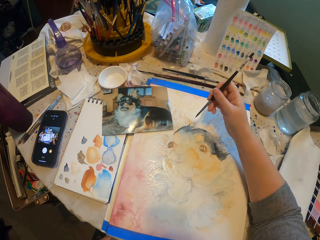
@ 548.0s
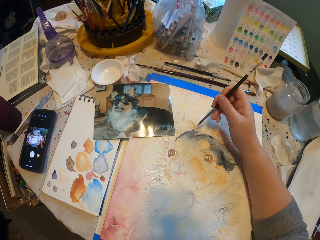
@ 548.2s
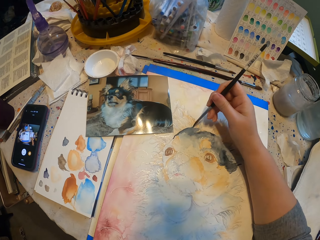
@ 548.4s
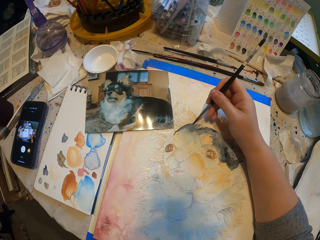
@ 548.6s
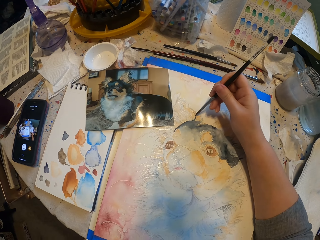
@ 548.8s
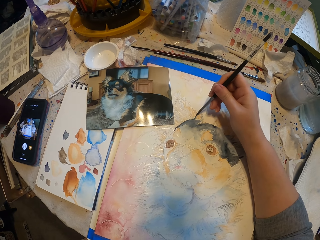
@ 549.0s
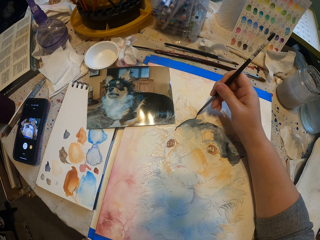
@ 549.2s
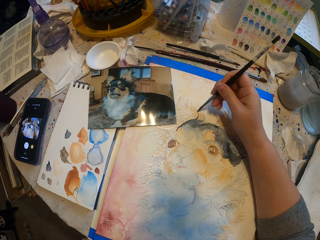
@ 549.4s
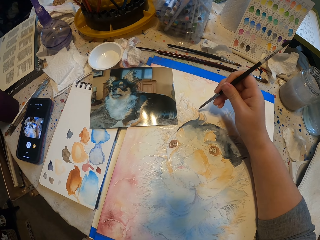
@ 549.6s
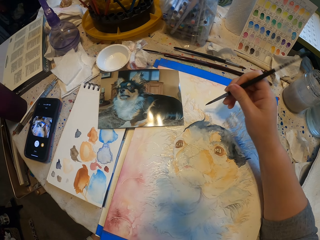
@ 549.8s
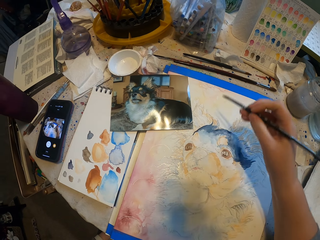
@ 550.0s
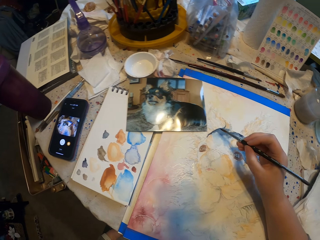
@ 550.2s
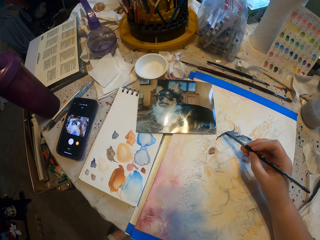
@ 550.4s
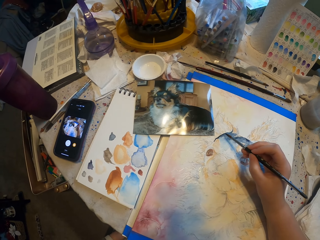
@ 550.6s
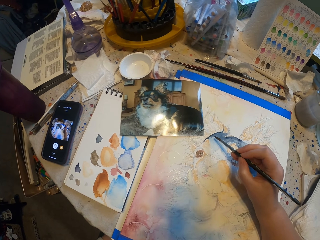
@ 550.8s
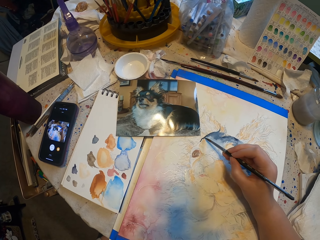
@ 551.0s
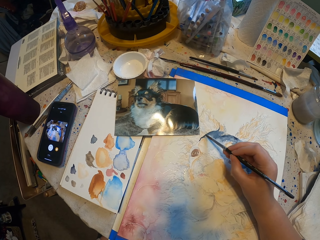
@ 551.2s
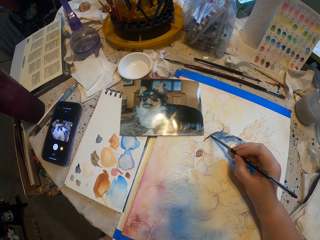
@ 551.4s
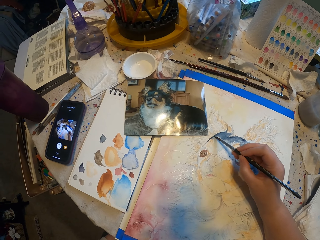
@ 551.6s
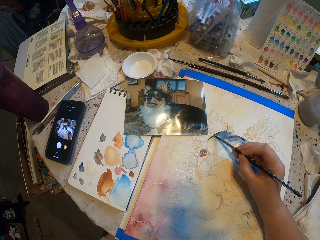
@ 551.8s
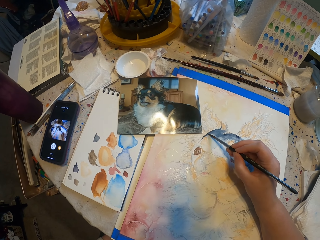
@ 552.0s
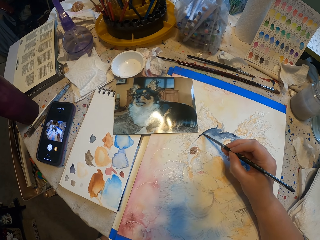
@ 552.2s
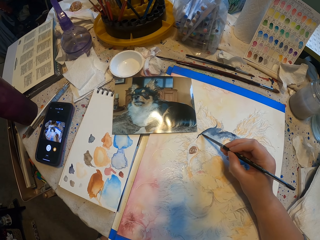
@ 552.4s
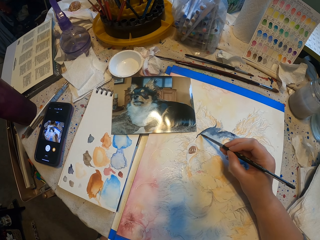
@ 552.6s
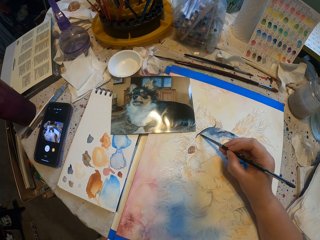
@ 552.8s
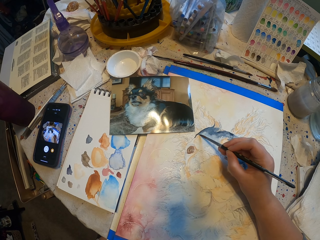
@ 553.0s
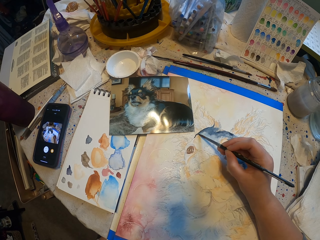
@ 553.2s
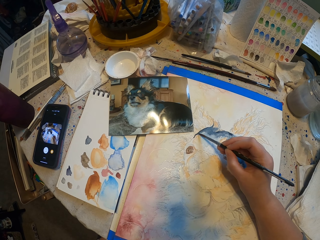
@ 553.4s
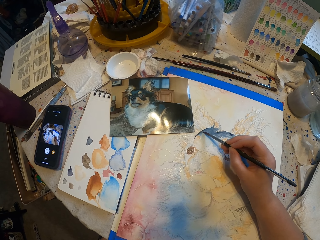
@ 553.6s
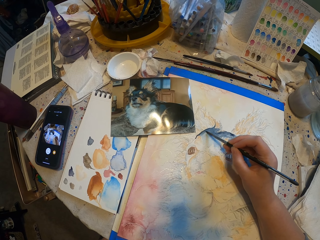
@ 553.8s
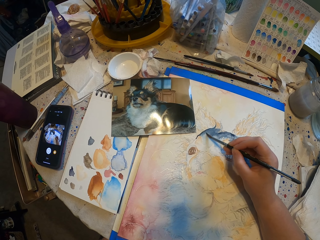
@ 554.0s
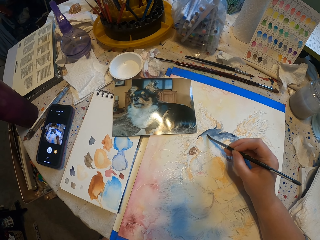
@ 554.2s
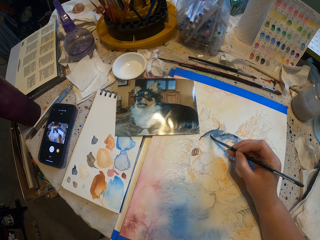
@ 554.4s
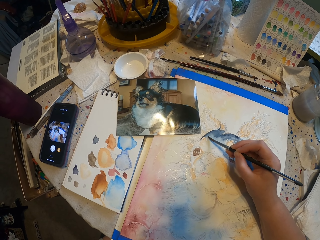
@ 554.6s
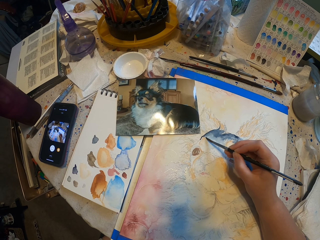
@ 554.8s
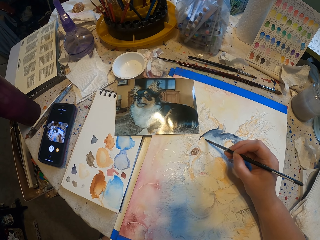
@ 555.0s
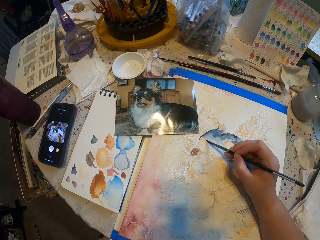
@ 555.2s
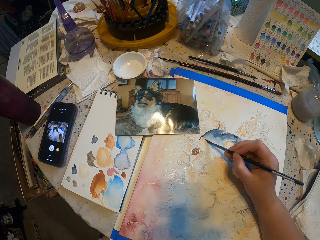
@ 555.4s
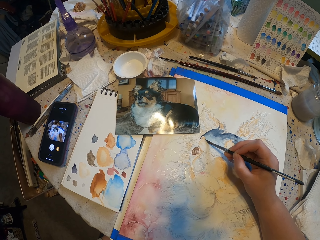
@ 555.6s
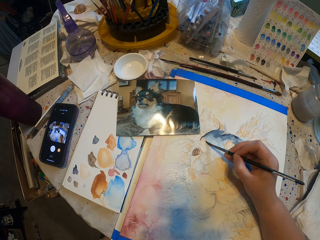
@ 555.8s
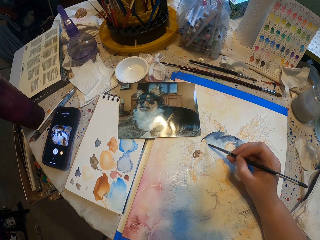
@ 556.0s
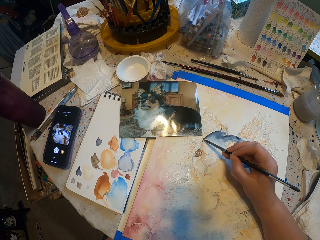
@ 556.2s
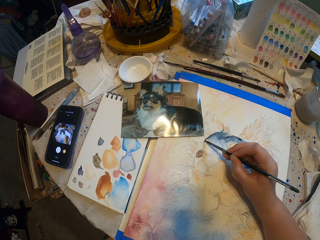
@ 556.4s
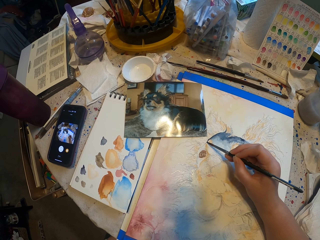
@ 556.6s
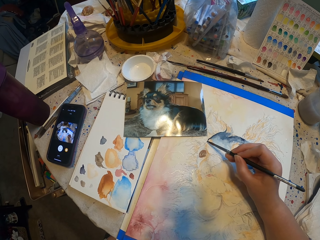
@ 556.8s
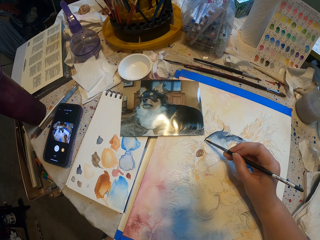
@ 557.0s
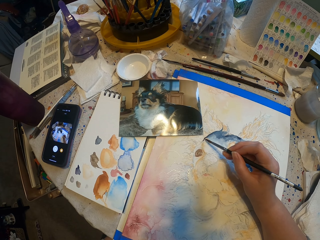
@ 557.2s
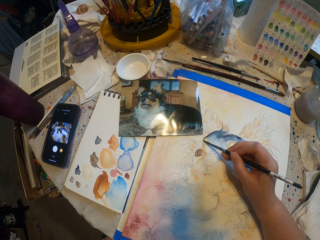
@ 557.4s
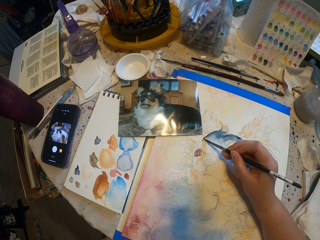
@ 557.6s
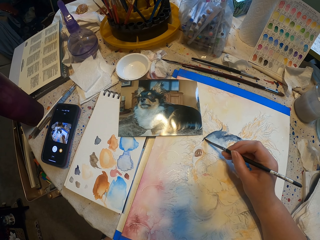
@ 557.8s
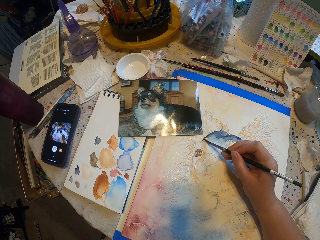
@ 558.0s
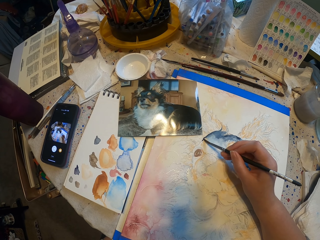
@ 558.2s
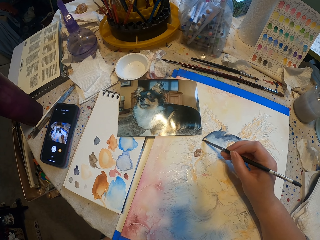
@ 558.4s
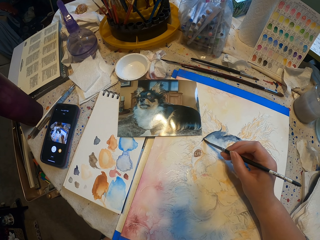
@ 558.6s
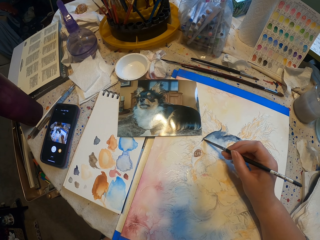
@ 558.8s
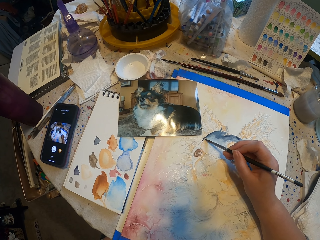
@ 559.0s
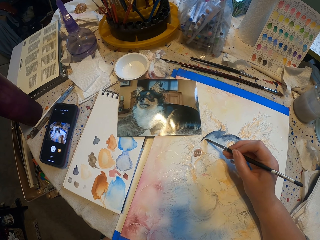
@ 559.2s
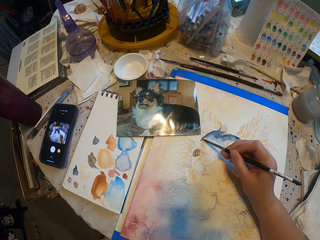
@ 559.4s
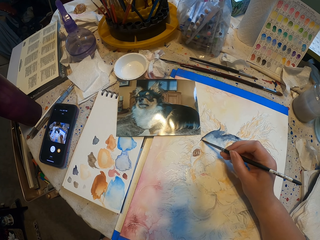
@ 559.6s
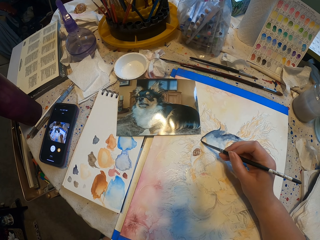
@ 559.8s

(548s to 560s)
The camera wearer wipes the brush on a paper. They start to paint.

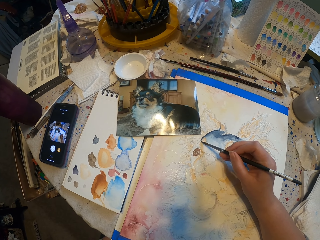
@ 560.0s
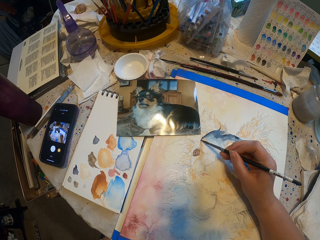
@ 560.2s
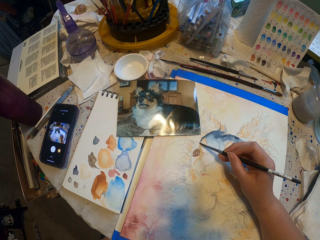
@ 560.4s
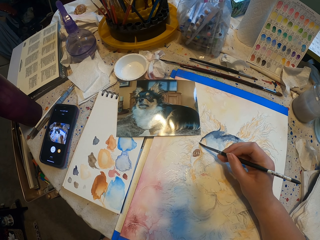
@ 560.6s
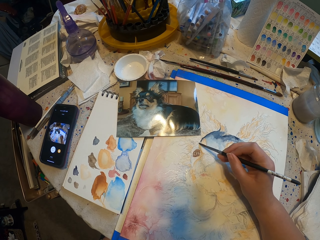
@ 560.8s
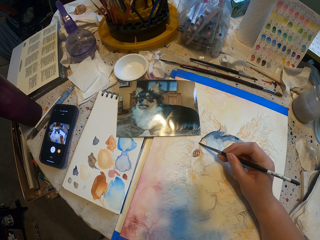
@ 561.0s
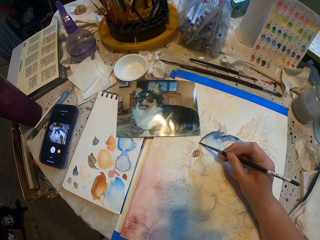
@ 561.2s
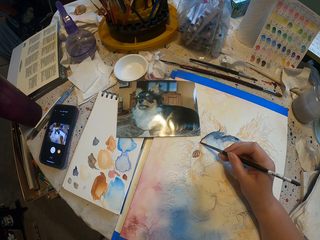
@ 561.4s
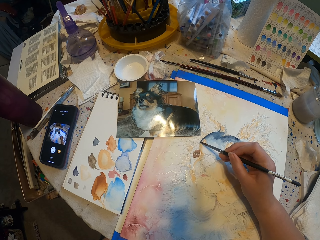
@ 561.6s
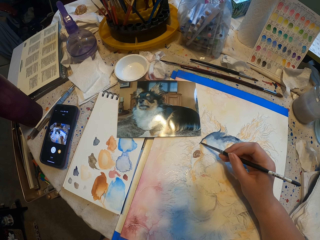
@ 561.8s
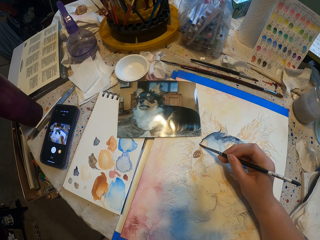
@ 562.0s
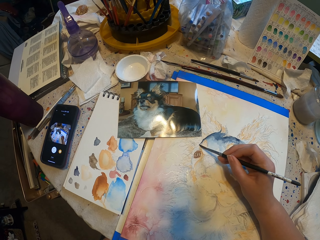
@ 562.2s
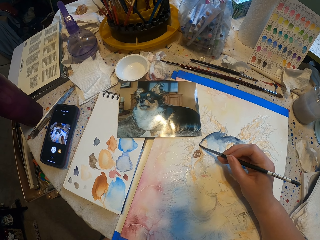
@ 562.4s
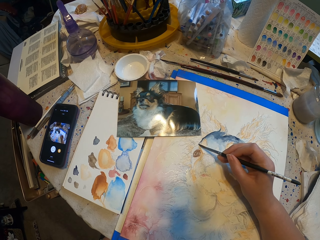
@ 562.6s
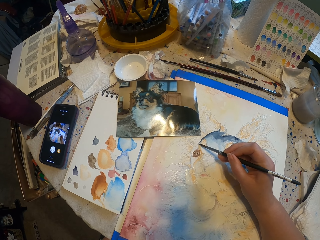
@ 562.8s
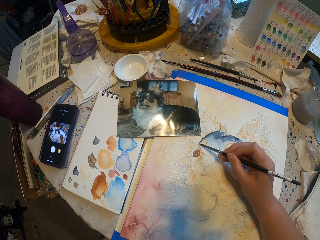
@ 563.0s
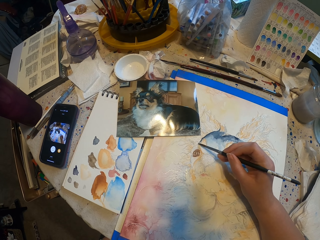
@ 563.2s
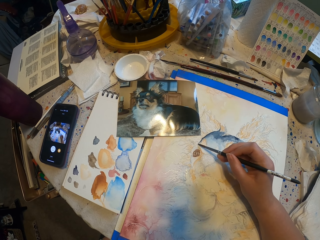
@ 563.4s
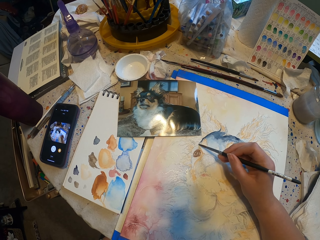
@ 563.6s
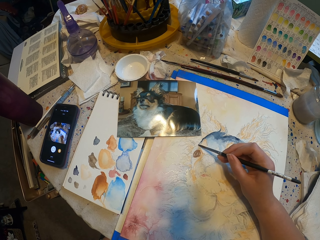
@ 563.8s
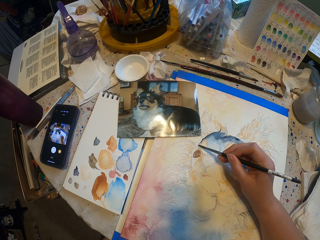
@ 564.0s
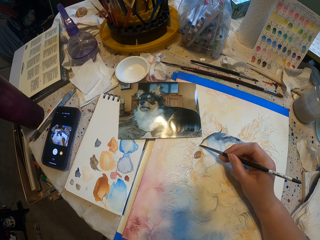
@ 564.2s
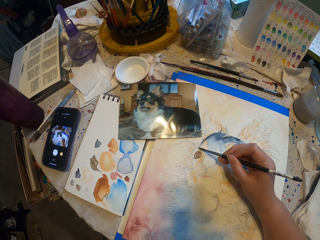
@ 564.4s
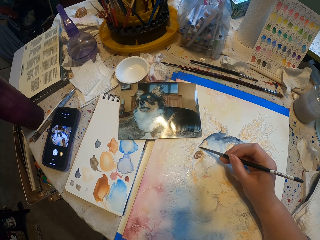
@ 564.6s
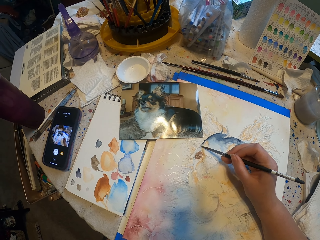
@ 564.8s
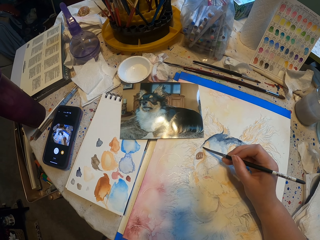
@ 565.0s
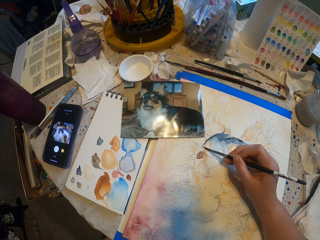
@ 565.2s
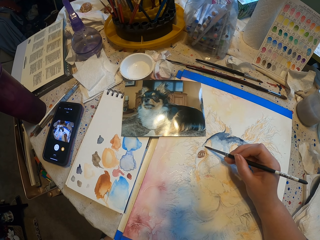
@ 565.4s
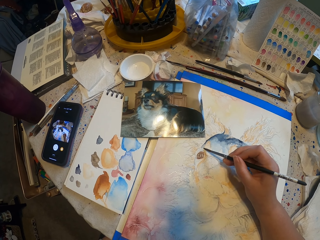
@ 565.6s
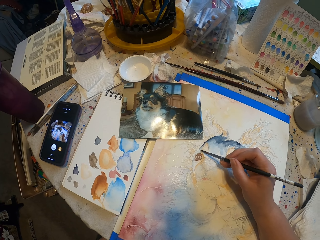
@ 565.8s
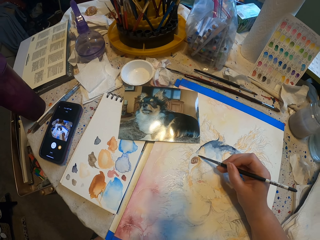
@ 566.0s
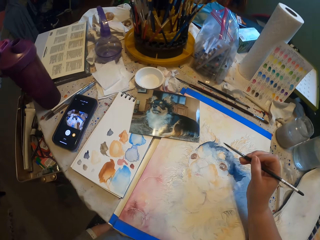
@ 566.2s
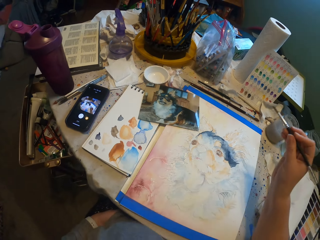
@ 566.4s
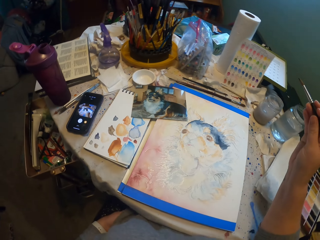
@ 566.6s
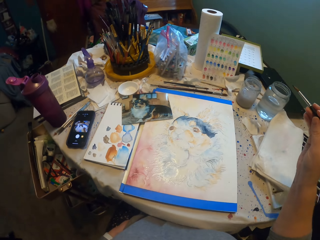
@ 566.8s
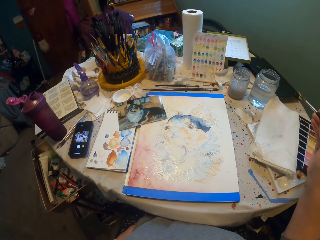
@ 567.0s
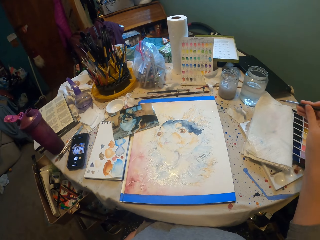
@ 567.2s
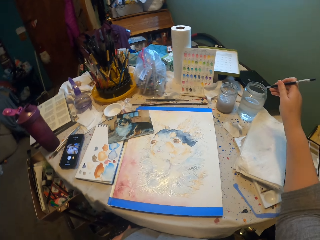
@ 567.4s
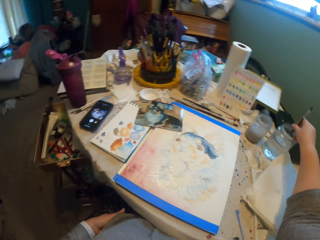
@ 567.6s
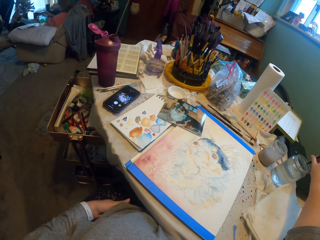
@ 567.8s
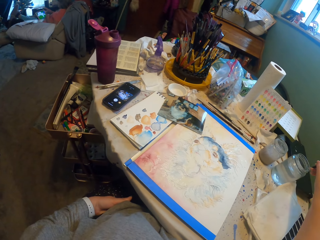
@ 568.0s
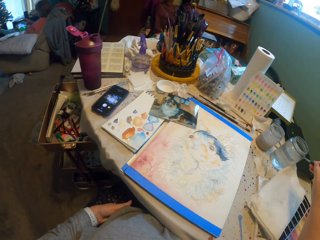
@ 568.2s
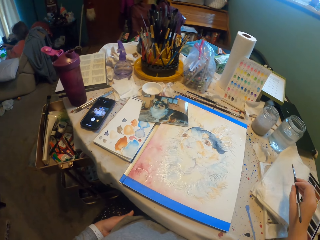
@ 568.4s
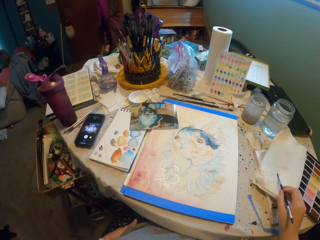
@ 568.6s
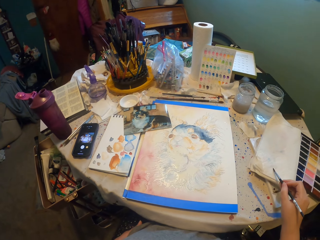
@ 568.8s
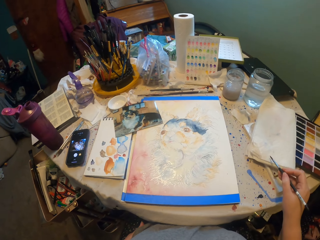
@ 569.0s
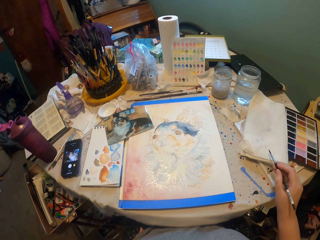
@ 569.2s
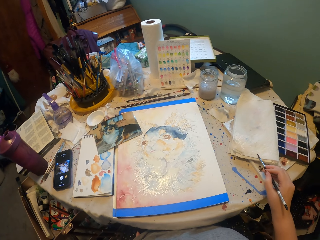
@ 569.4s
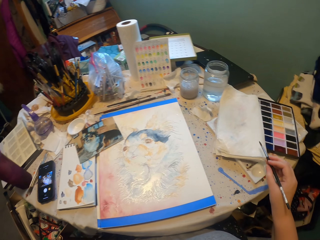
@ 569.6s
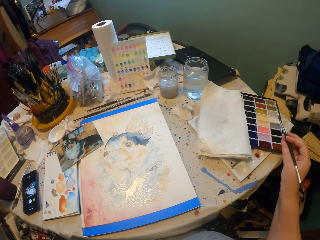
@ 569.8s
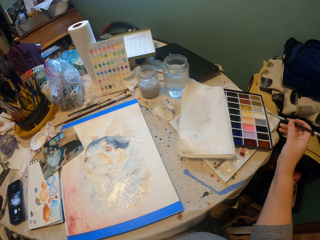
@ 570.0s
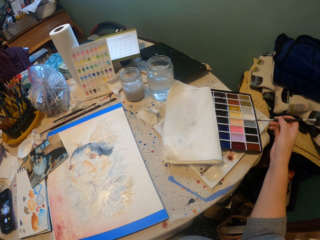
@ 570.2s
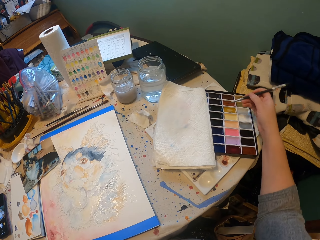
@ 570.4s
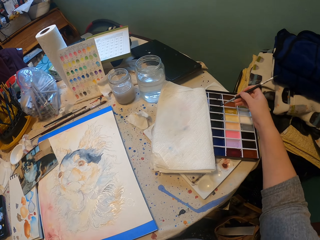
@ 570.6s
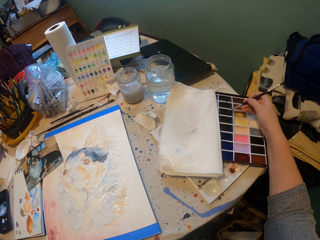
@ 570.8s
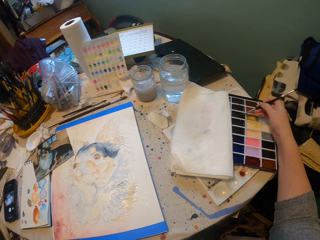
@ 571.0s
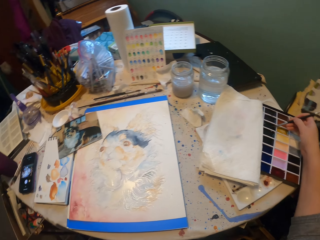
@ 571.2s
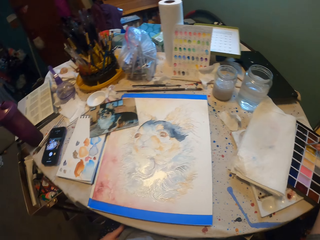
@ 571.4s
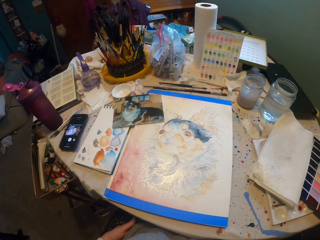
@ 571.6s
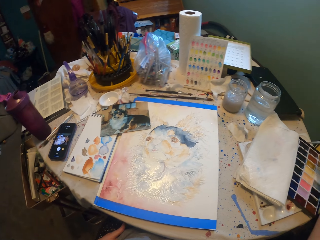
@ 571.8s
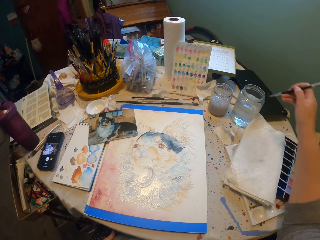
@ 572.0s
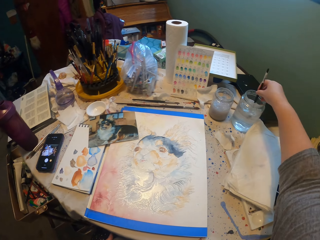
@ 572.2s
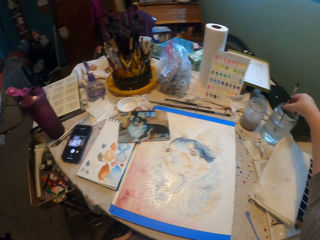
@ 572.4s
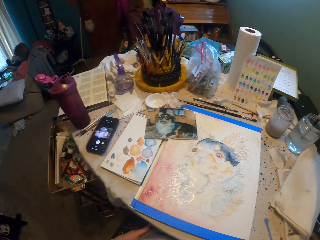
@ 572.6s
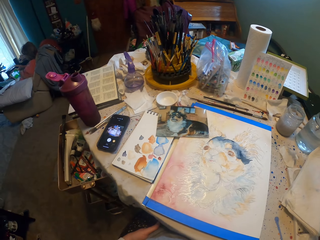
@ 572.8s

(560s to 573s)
The camera wearer dips the brush or color pencil in the water. They dry the excess water with a tissue. They pick the color from the palette with the brush. They draw. They dip the color pencil into ink.
